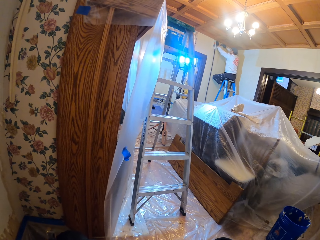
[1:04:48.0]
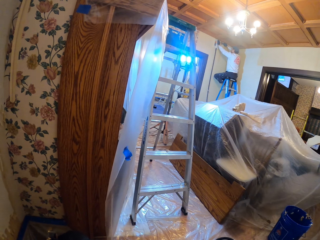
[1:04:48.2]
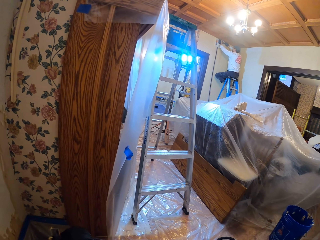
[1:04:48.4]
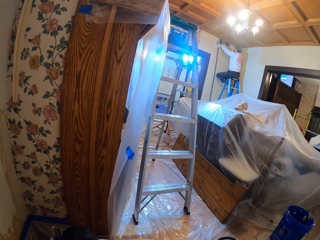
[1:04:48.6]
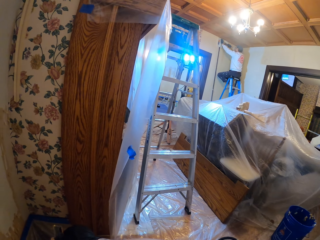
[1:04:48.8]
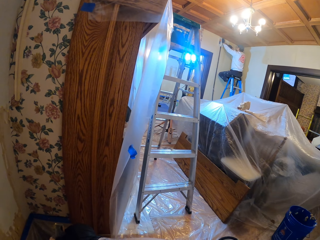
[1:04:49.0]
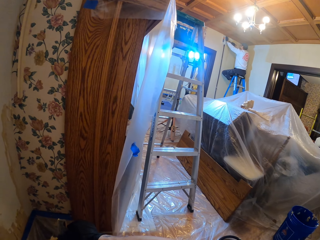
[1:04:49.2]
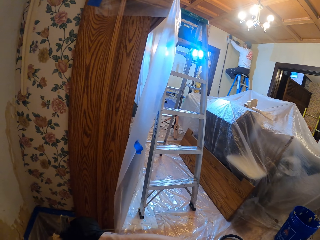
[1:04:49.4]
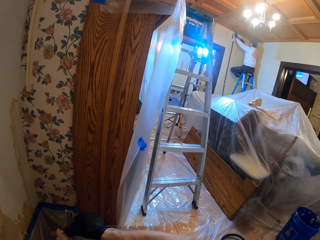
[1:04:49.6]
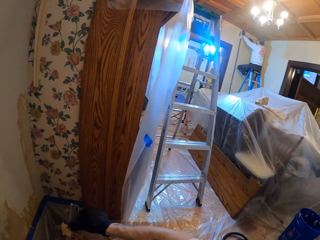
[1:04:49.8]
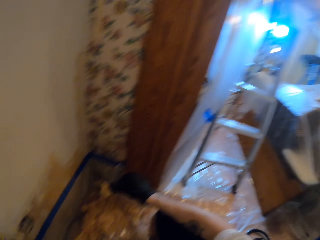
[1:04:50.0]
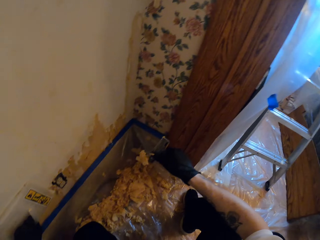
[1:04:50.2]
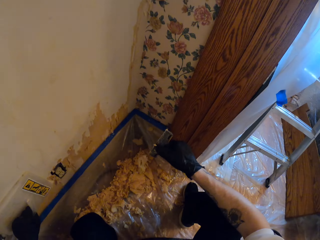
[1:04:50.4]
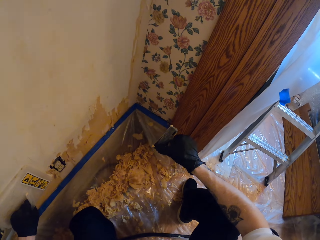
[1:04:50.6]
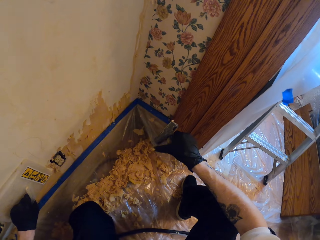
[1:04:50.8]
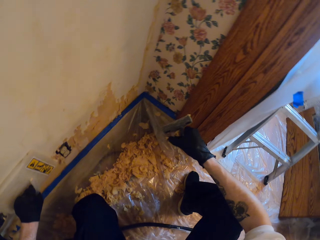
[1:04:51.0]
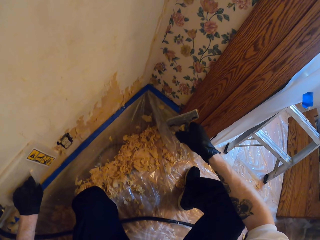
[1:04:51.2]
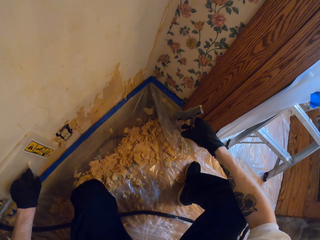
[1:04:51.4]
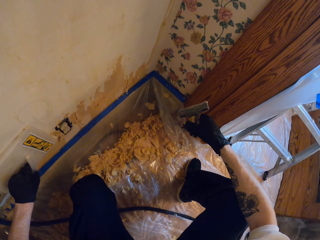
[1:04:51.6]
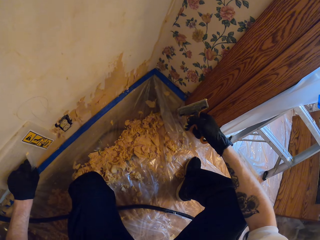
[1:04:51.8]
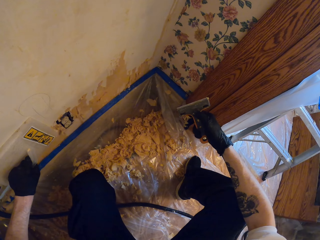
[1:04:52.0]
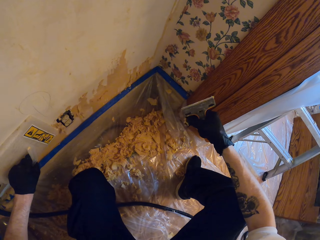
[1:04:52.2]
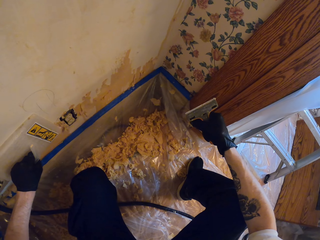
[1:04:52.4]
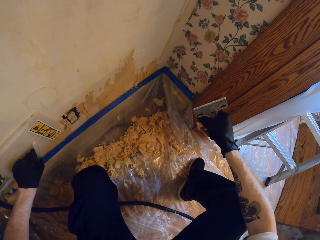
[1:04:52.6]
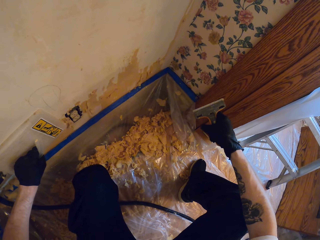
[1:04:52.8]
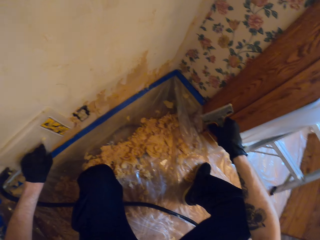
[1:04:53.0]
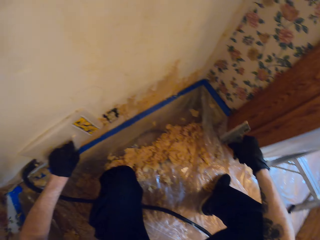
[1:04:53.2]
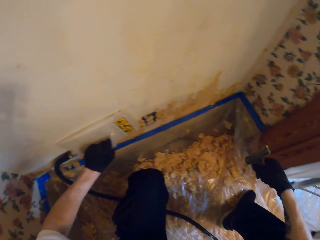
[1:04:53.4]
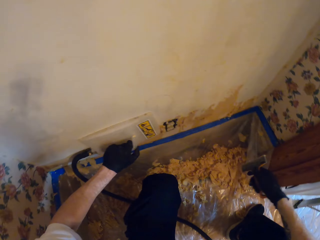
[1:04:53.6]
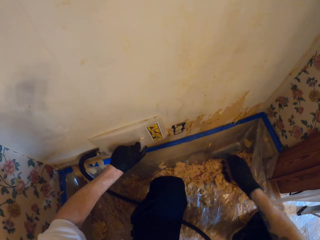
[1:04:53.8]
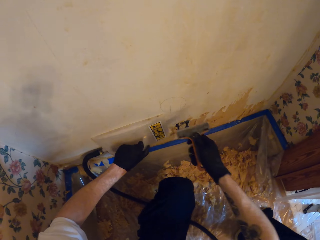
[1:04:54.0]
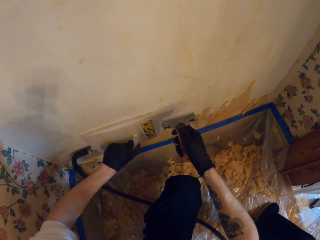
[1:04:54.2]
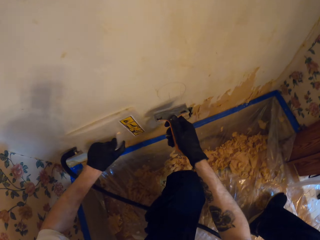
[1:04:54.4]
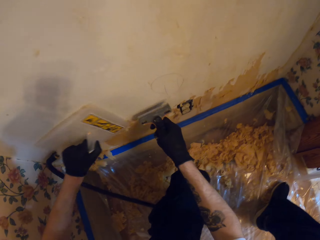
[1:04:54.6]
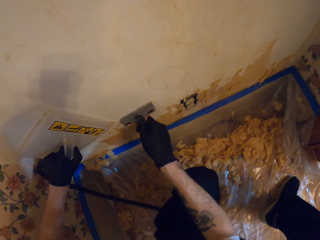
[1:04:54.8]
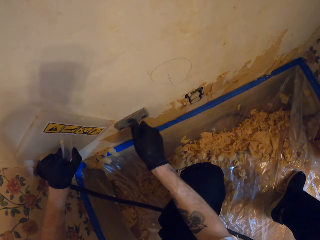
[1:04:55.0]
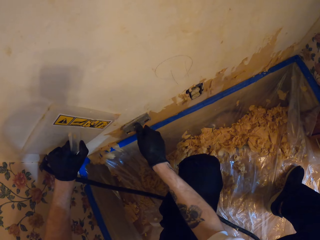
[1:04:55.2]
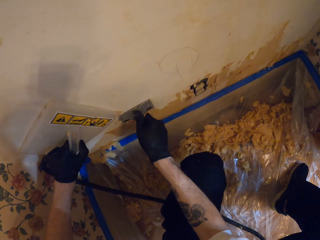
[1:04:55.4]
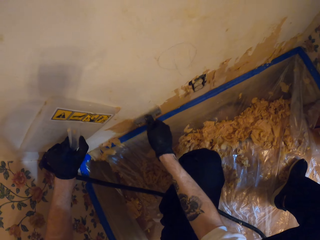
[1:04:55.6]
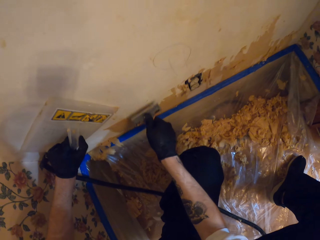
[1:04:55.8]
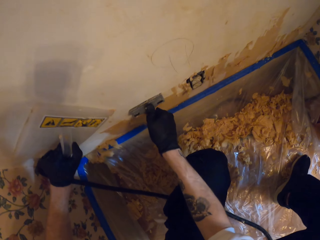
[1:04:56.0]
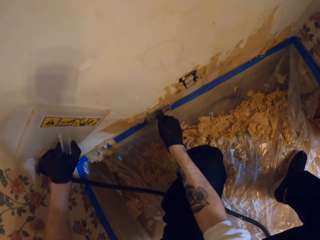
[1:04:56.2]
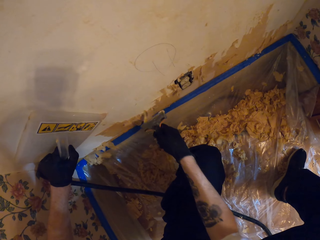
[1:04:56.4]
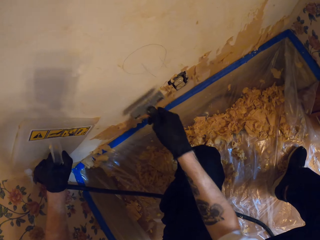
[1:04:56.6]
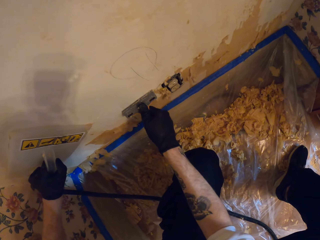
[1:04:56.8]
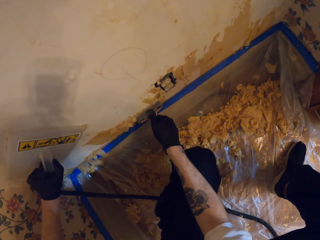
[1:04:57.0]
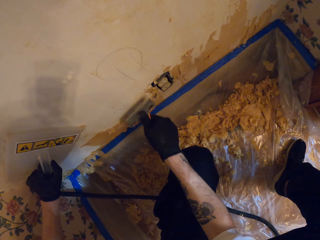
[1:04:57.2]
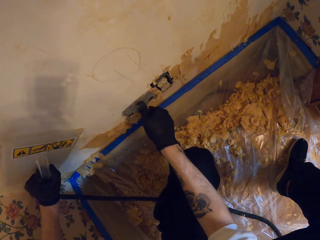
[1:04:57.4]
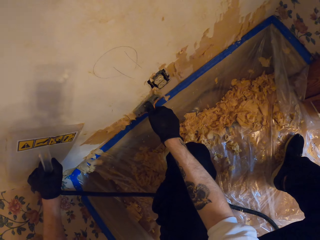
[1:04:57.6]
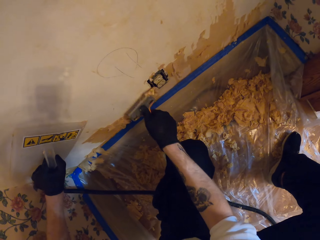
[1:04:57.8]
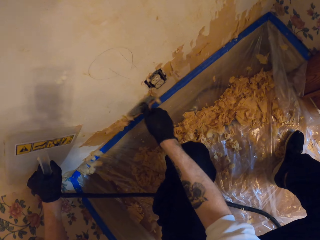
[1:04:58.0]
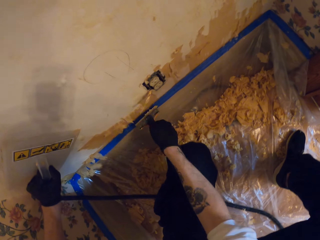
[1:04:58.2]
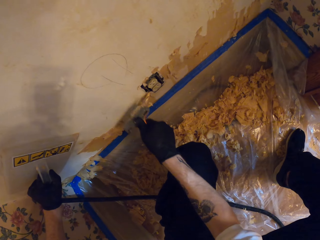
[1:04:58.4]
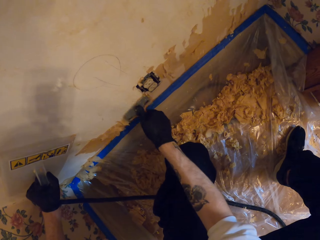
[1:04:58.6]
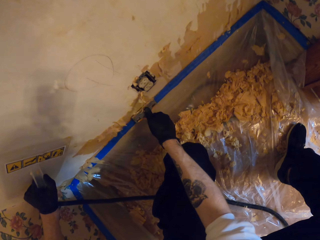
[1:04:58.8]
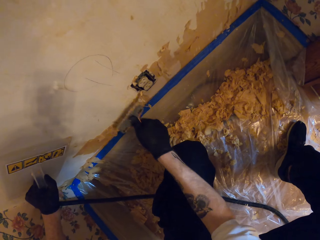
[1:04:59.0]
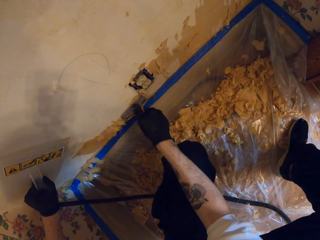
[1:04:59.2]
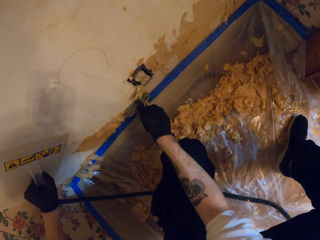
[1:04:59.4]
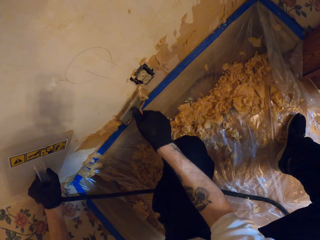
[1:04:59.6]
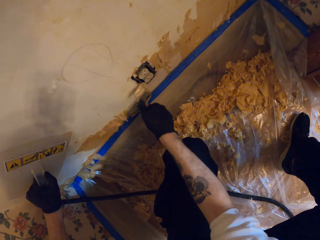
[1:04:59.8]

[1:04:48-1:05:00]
The camera wearer sits on the ladder across the room. They remove dirt from the wall scraper. They remove the paper on the wall with the scraper.

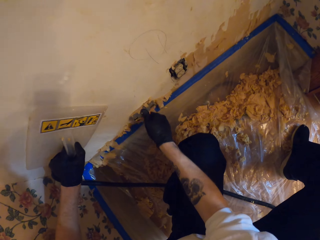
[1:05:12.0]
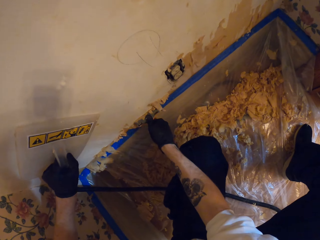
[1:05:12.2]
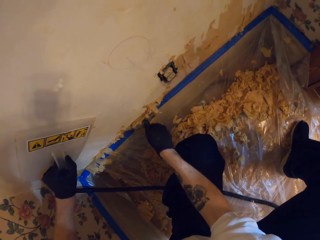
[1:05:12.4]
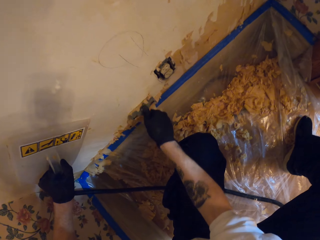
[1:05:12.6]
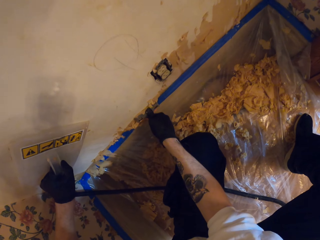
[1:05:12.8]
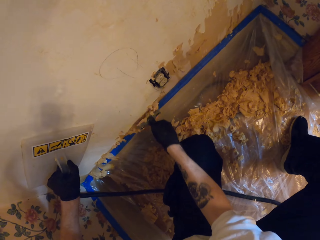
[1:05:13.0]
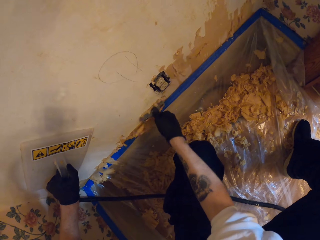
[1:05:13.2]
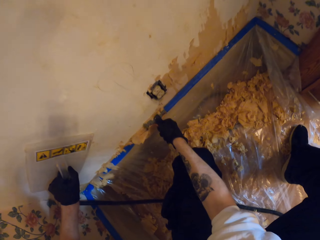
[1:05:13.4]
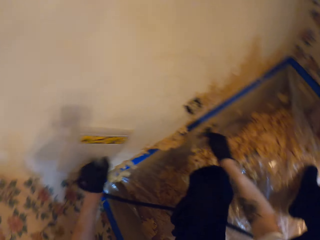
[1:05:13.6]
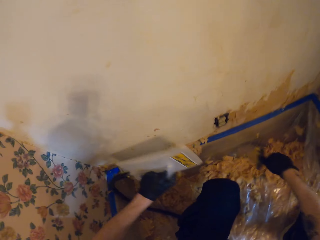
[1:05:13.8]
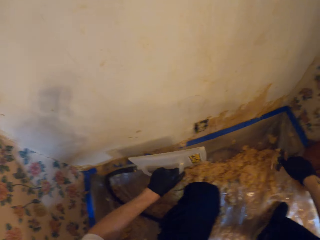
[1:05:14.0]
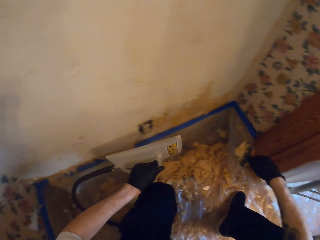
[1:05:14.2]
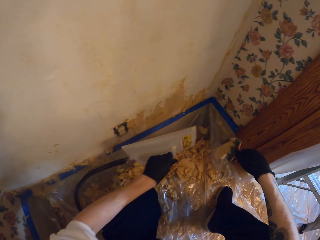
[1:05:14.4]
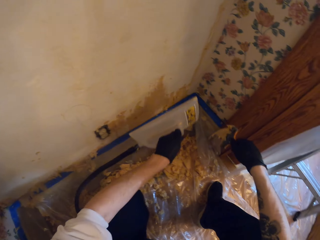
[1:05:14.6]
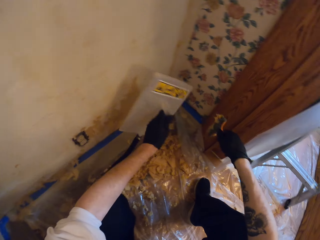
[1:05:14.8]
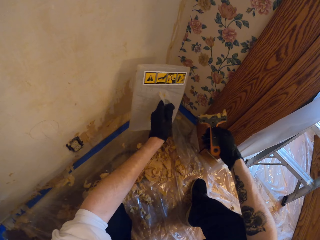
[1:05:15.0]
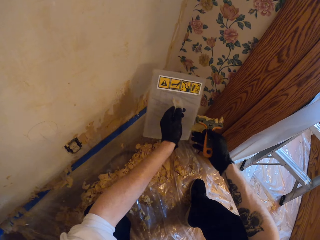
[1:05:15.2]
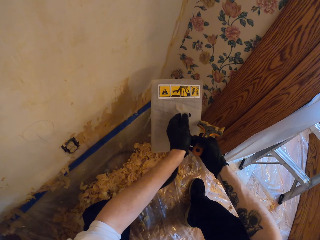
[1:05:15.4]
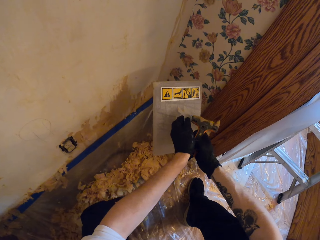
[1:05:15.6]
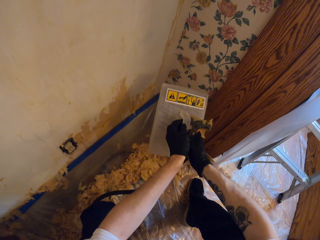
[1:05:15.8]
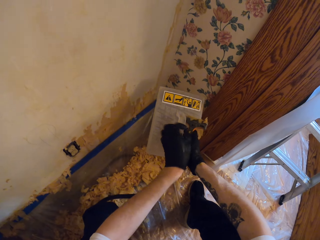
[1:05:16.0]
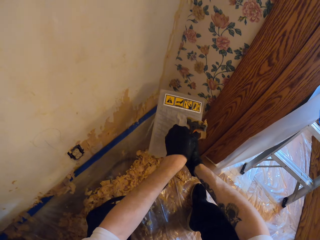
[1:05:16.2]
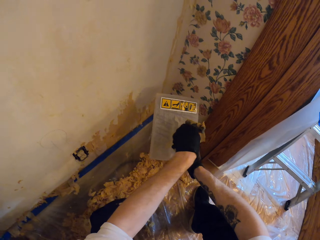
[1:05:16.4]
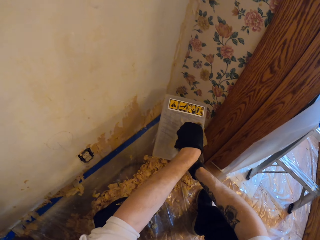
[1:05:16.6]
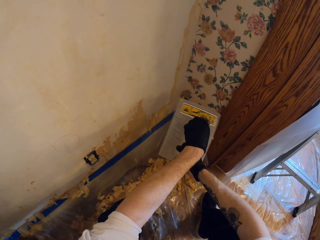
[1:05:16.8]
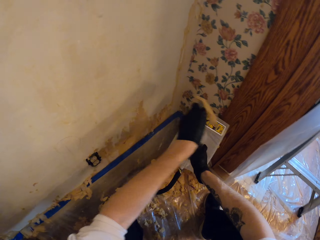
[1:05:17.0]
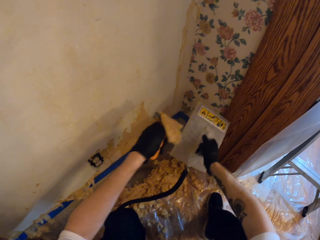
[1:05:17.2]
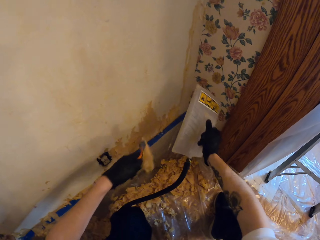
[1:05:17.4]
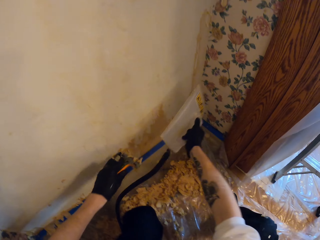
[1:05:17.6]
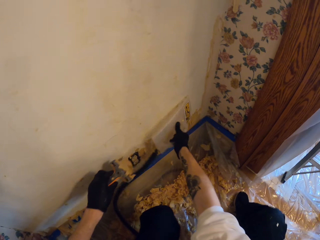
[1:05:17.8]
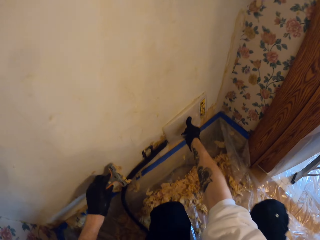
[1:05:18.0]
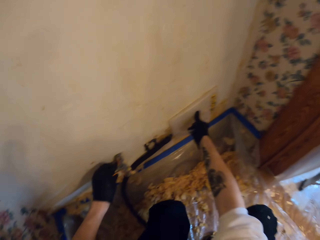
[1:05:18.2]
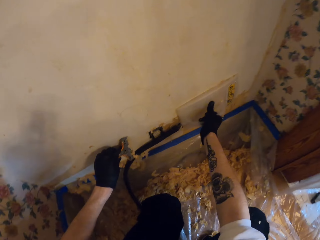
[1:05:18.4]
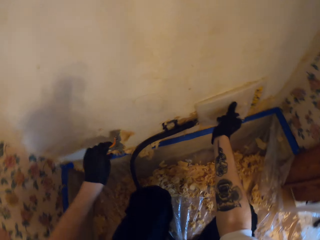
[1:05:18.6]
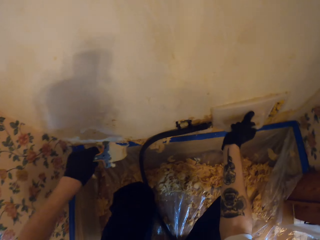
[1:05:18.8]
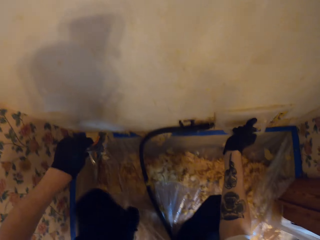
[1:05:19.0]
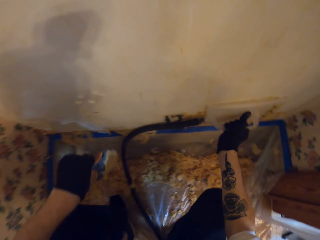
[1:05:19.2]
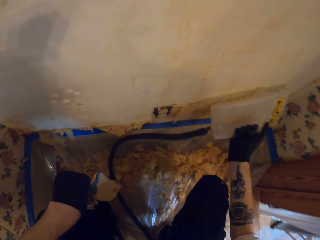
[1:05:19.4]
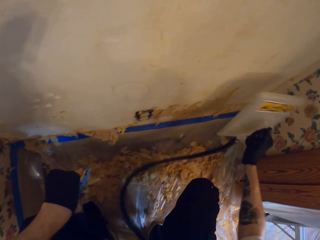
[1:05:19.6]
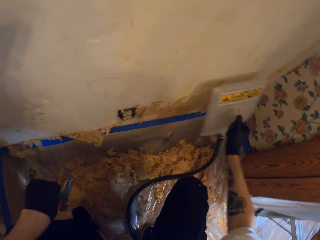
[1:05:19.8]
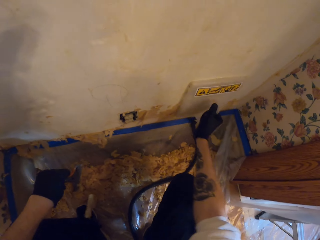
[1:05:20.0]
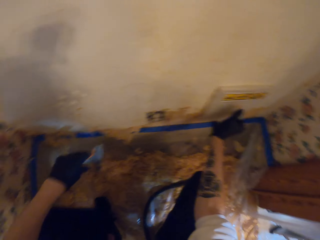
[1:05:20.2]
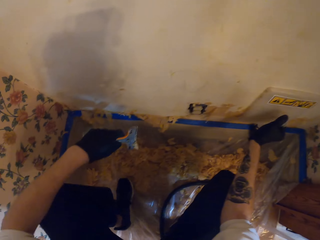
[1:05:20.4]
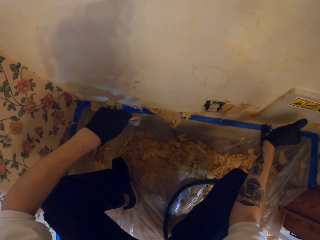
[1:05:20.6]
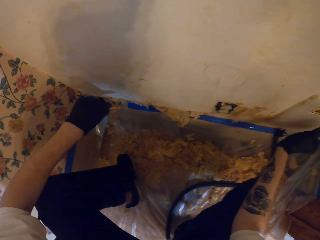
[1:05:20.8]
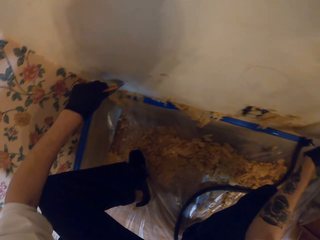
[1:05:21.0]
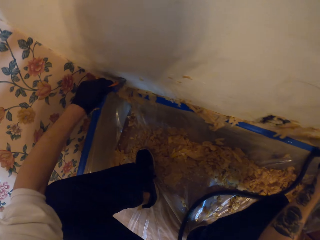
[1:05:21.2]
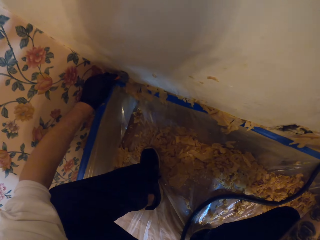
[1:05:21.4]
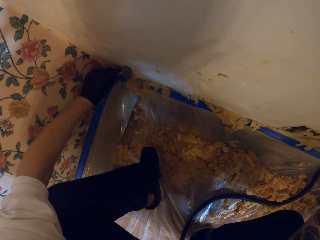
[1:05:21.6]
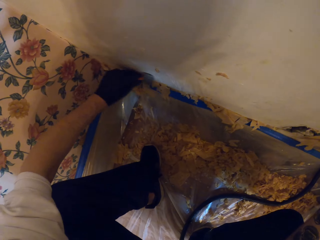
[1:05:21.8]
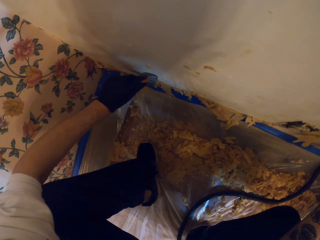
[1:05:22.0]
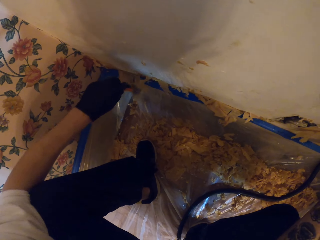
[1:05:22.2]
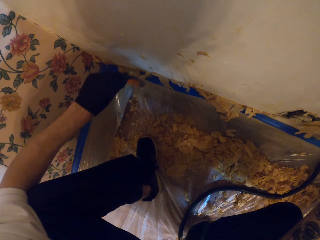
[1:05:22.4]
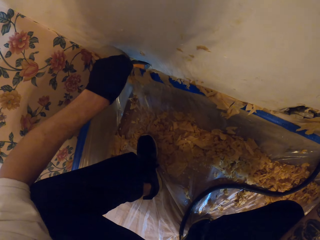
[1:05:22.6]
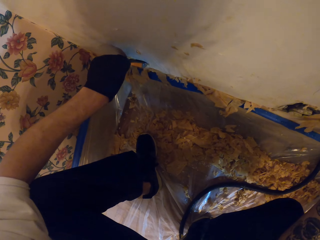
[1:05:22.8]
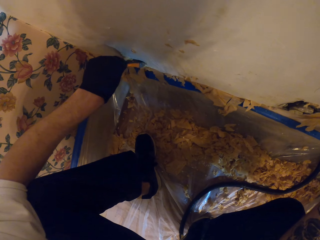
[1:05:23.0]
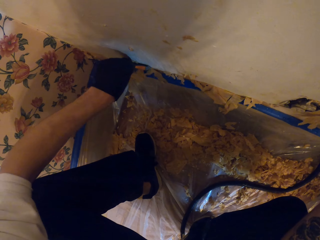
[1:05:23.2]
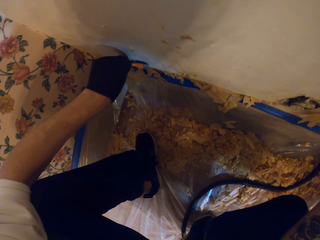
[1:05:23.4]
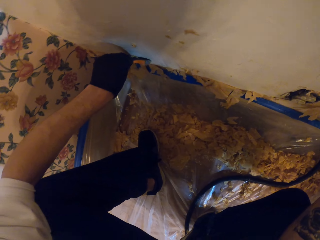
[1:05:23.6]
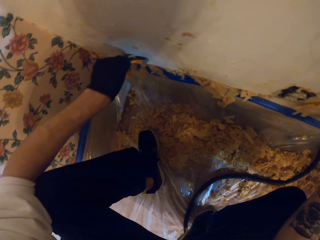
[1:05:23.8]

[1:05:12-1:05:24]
The camera wearer shifts the wallpaper steamer to the right hand. They hold the wallpaper steamer with the right hand, hold the scraper with the left hand, stare at the wallpaper steamer, and hold the wallpaper steamer on the wall. They place the wallpaper steamer on the wall. They remove the paper on the wall with the scraper.
